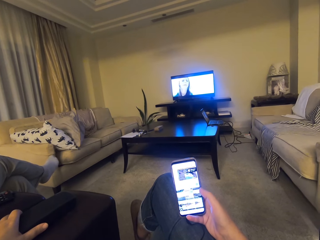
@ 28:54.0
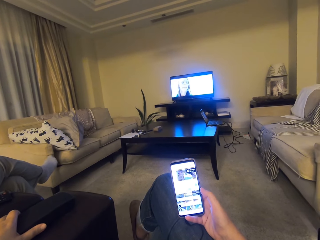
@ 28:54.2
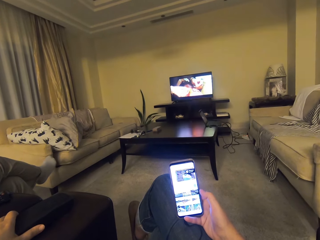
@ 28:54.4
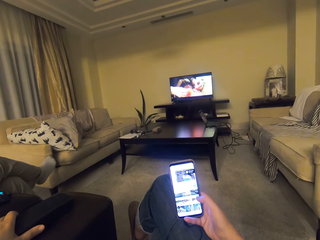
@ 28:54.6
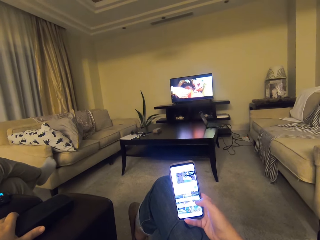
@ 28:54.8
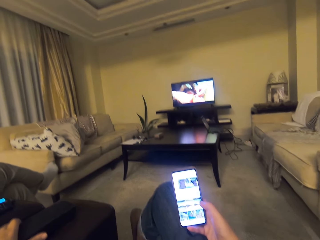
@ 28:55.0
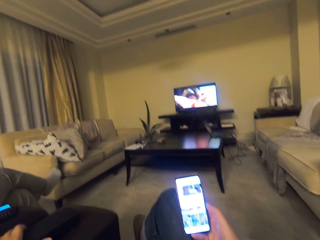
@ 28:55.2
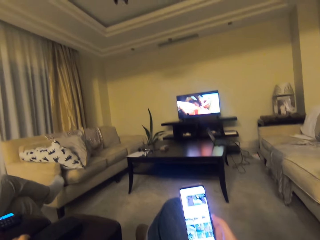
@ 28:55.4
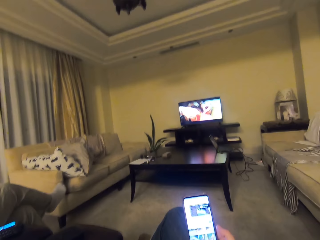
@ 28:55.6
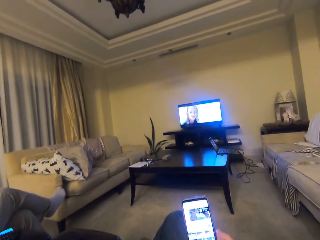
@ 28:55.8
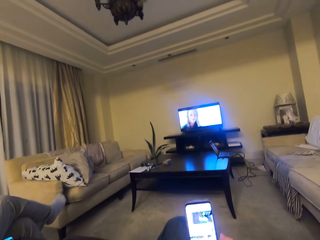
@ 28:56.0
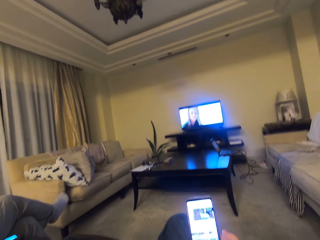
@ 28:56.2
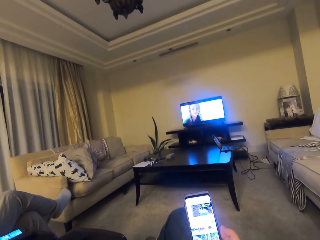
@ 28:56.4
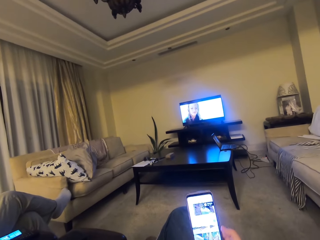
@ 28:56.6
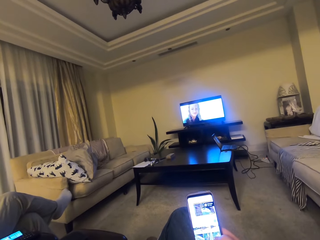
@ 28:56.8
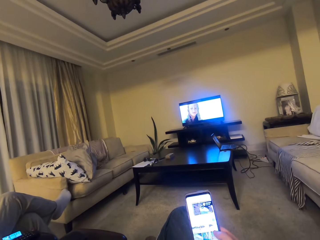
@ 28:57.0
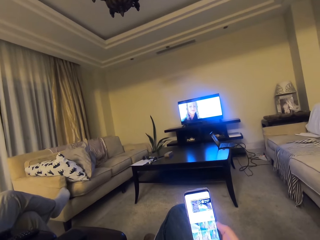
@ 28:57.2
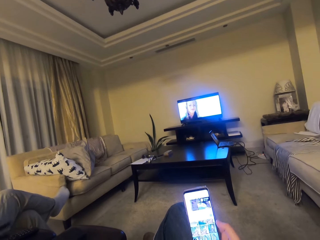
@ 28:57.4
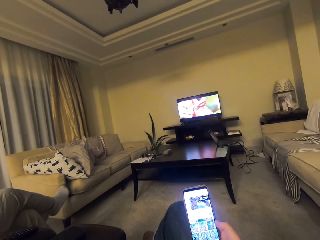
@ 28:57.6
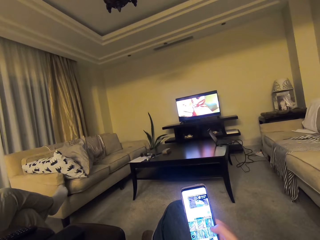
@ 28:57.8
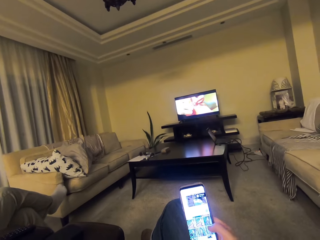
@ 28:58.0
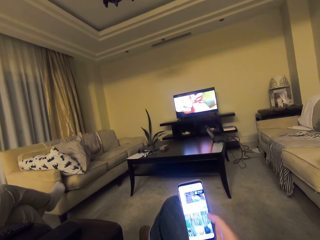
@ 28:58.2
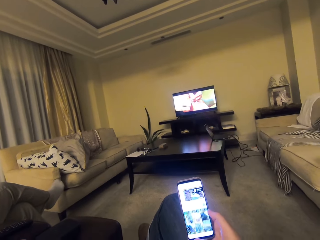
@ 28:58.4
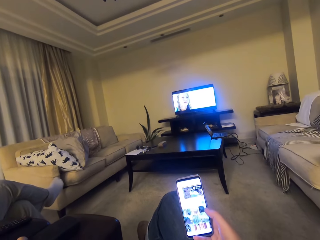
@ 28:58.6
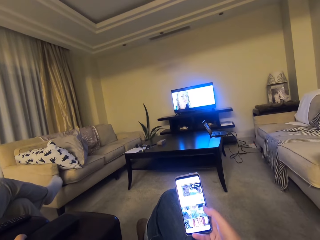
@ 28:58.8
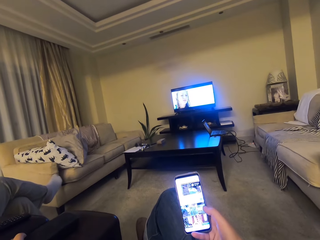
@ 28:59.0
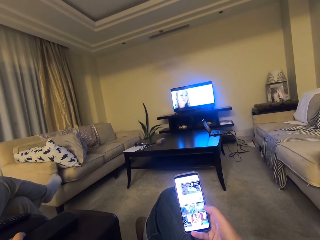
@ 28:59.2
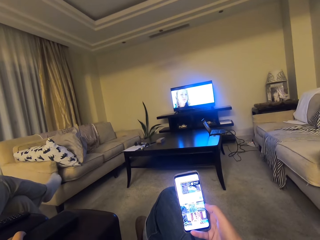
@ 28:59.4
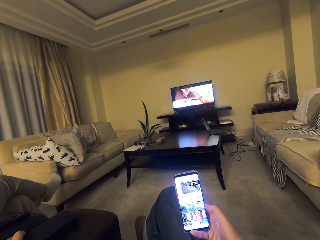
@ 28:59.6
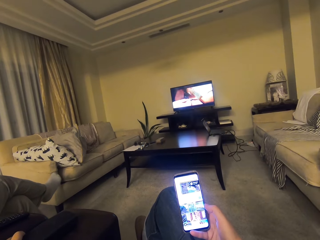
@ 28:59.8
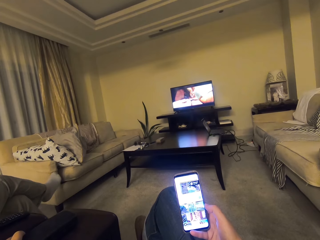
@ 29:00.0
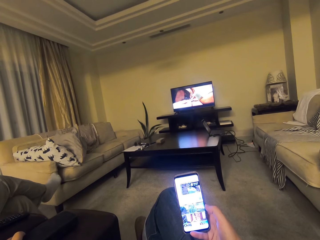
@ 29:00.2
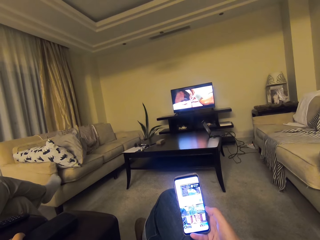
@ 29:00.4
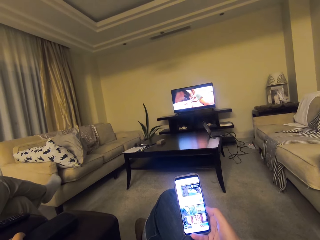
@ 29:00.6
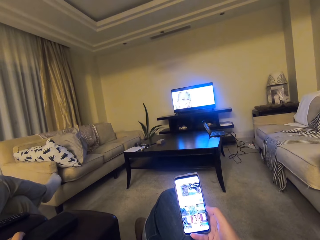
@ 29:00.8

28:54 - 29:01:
The camera wearer talks. They go through the phone.

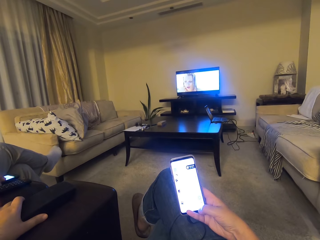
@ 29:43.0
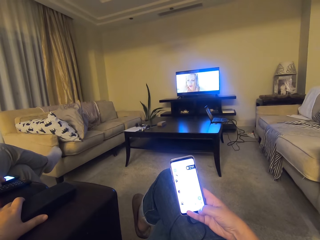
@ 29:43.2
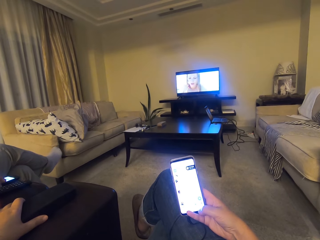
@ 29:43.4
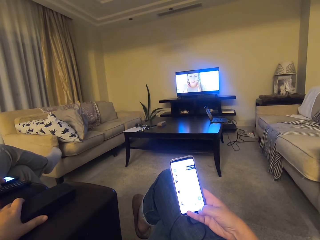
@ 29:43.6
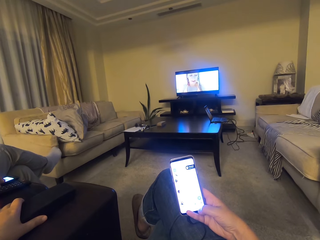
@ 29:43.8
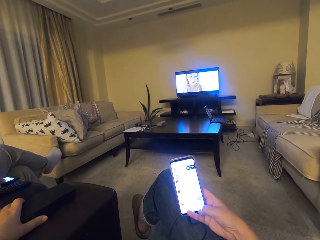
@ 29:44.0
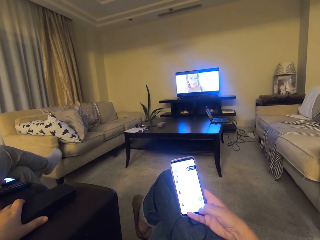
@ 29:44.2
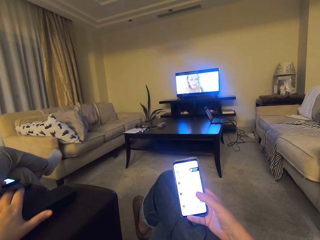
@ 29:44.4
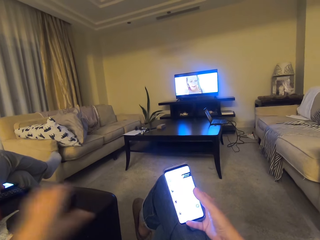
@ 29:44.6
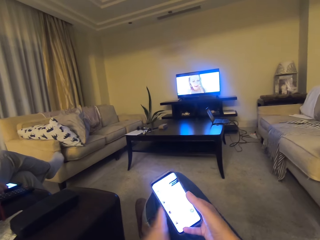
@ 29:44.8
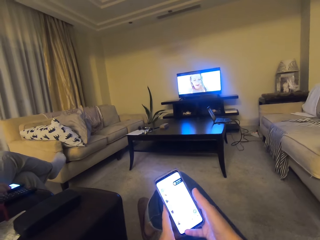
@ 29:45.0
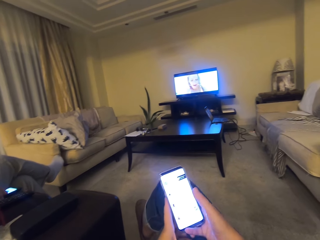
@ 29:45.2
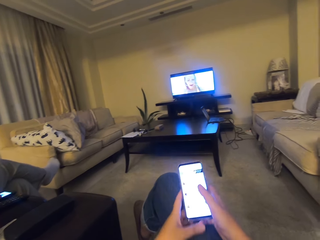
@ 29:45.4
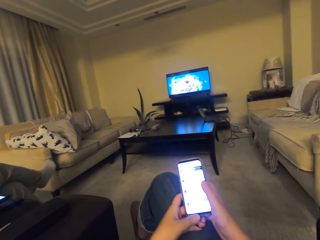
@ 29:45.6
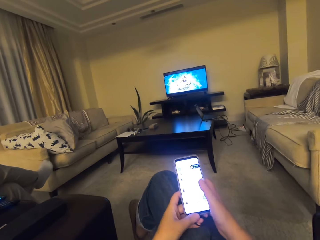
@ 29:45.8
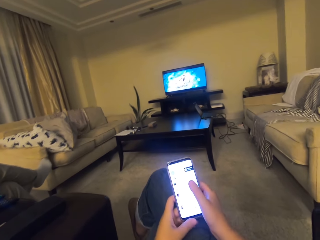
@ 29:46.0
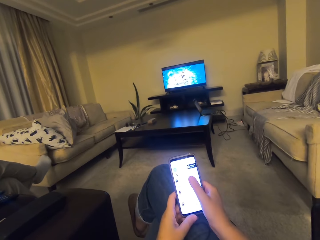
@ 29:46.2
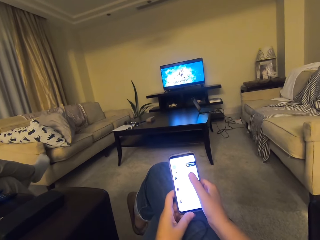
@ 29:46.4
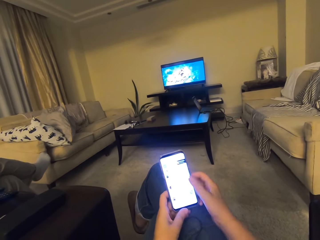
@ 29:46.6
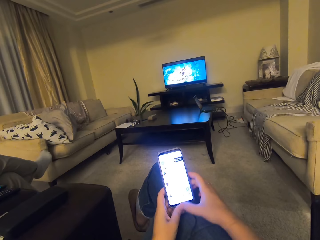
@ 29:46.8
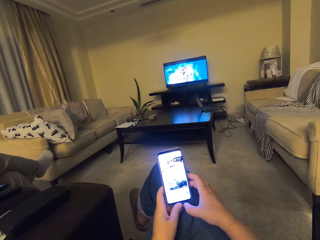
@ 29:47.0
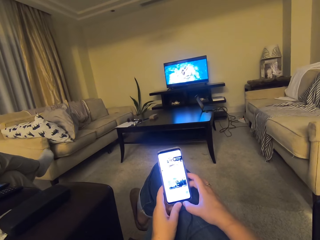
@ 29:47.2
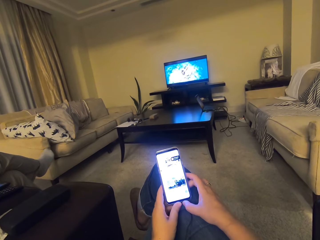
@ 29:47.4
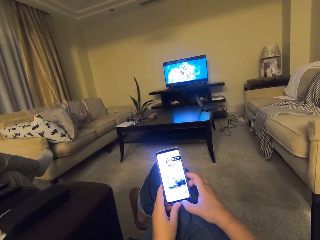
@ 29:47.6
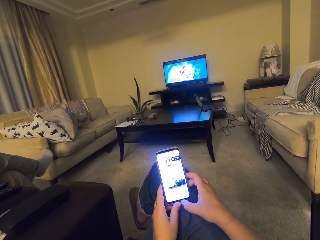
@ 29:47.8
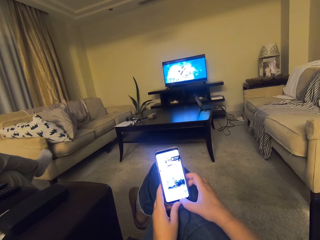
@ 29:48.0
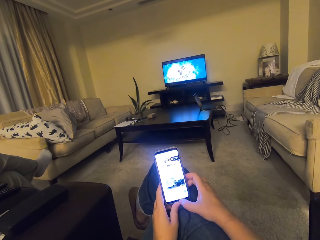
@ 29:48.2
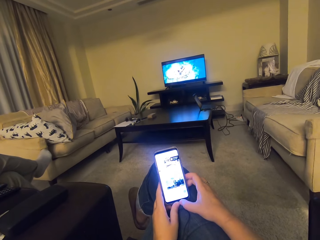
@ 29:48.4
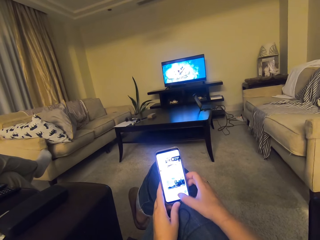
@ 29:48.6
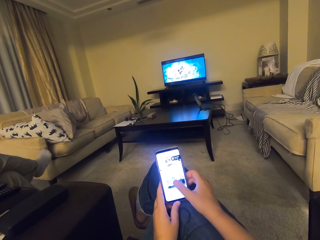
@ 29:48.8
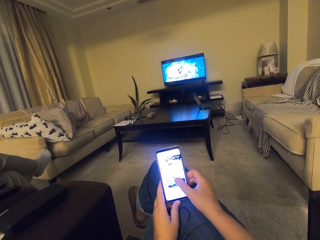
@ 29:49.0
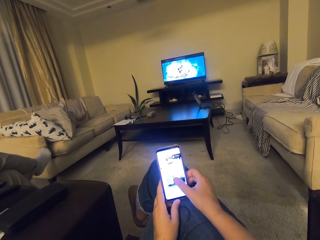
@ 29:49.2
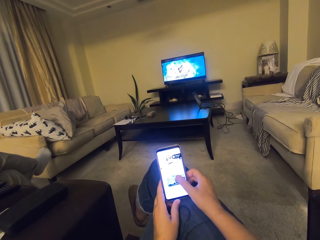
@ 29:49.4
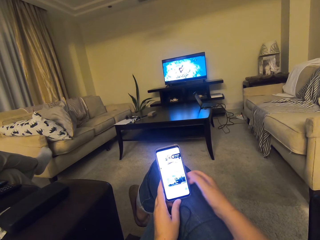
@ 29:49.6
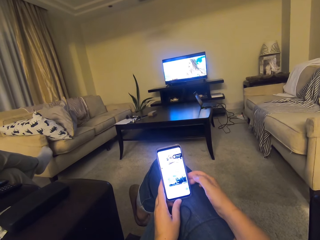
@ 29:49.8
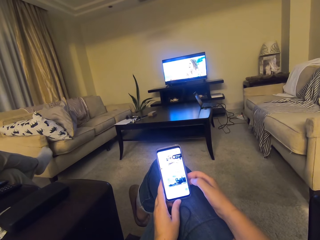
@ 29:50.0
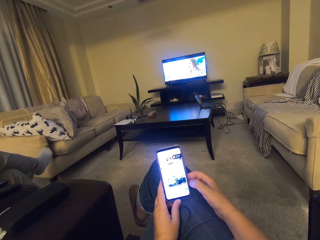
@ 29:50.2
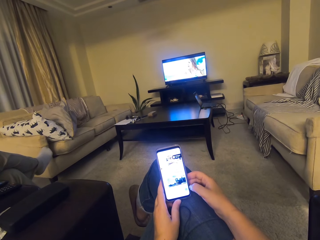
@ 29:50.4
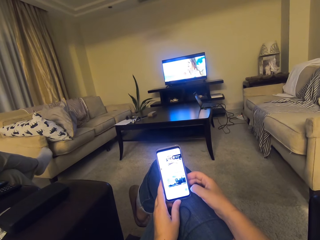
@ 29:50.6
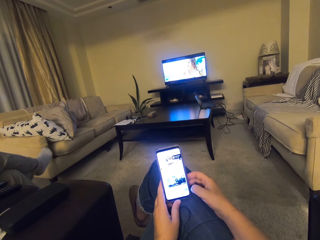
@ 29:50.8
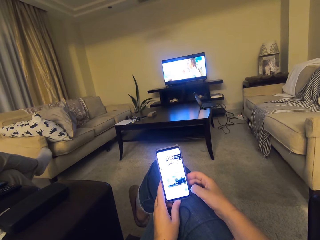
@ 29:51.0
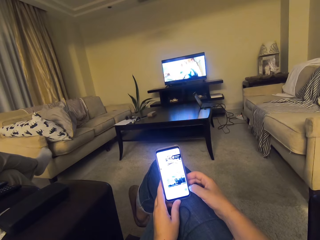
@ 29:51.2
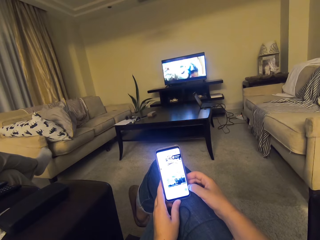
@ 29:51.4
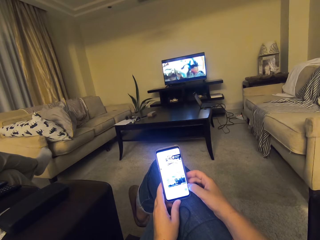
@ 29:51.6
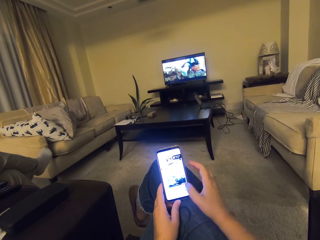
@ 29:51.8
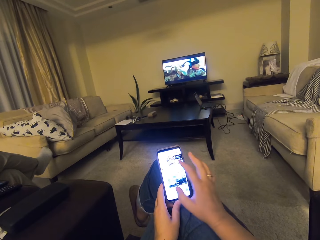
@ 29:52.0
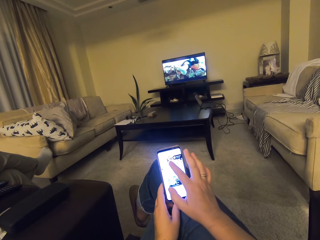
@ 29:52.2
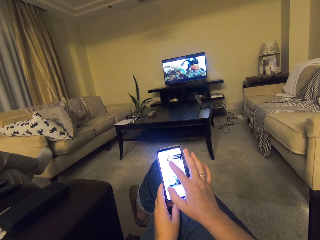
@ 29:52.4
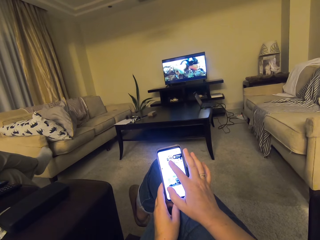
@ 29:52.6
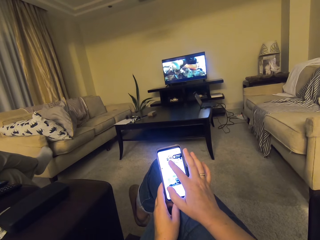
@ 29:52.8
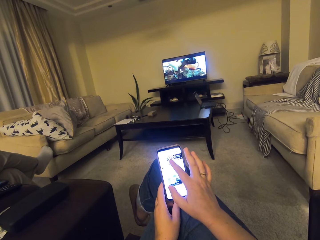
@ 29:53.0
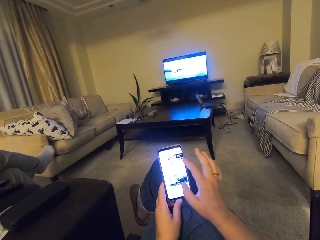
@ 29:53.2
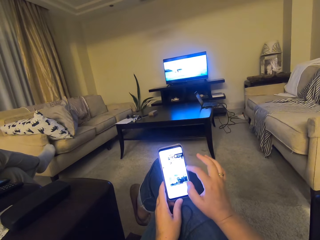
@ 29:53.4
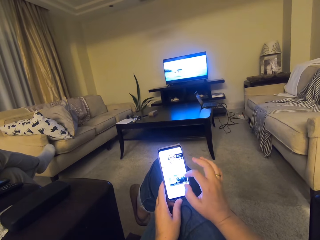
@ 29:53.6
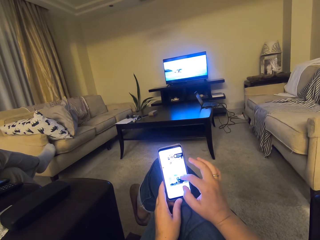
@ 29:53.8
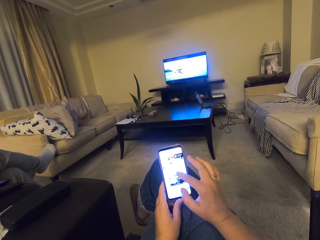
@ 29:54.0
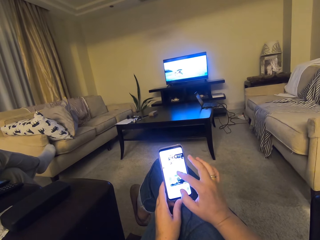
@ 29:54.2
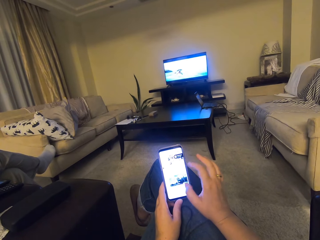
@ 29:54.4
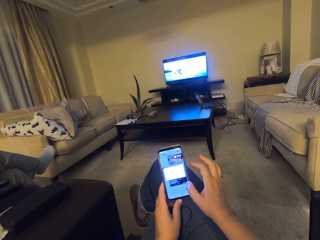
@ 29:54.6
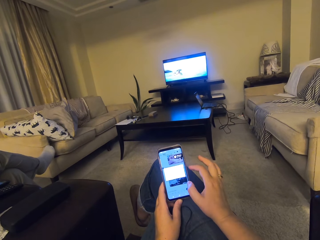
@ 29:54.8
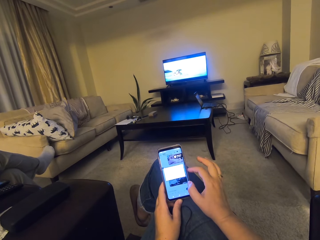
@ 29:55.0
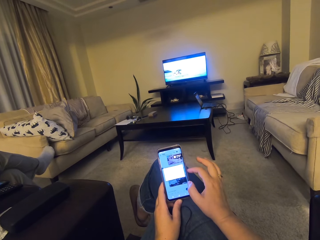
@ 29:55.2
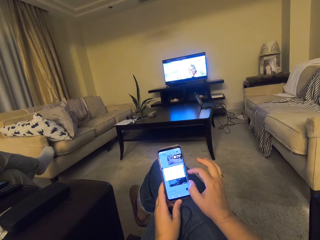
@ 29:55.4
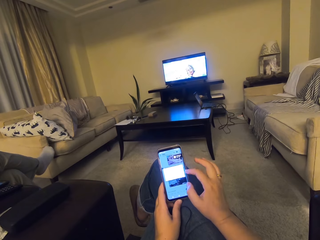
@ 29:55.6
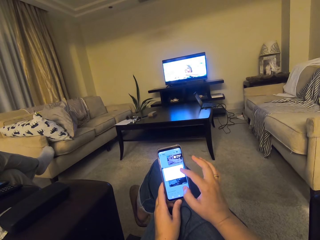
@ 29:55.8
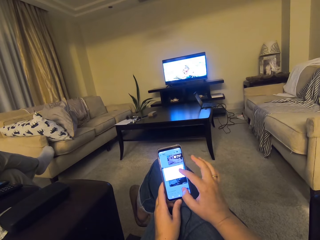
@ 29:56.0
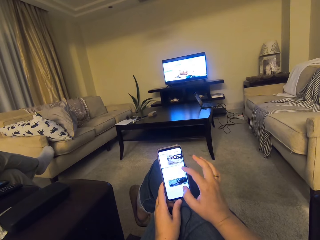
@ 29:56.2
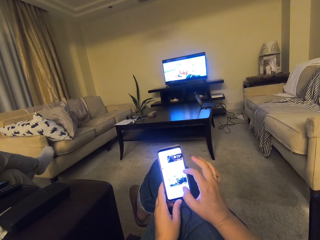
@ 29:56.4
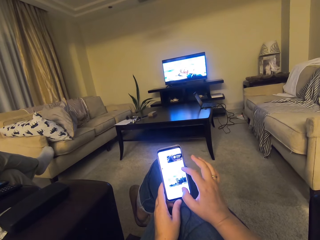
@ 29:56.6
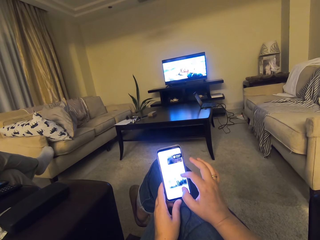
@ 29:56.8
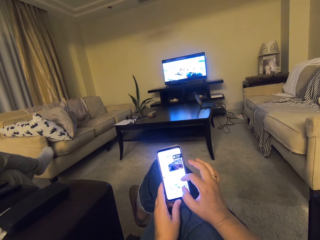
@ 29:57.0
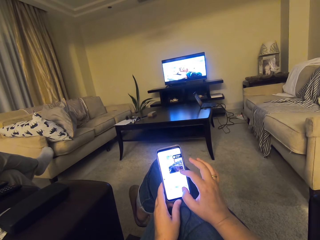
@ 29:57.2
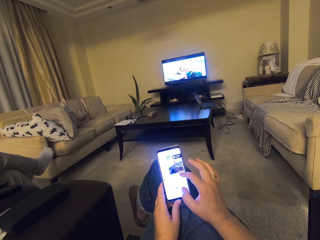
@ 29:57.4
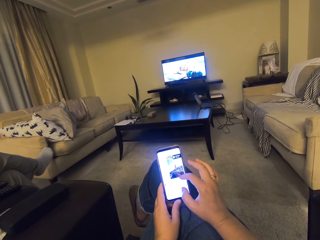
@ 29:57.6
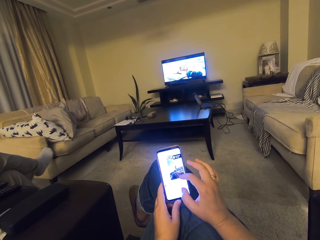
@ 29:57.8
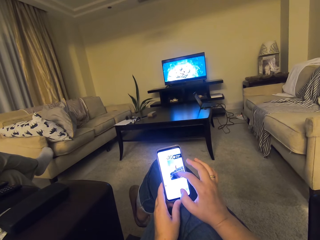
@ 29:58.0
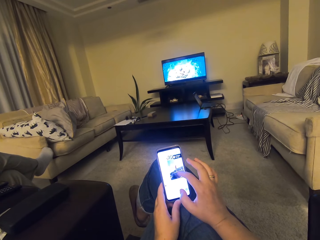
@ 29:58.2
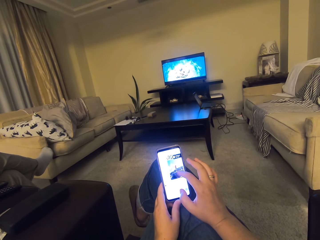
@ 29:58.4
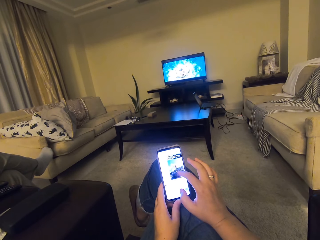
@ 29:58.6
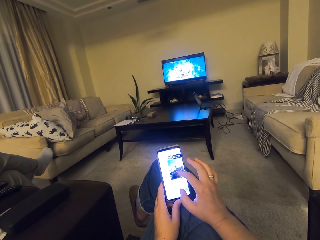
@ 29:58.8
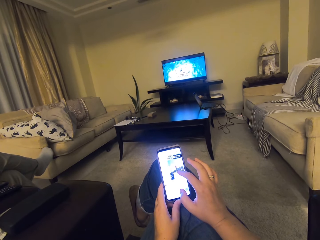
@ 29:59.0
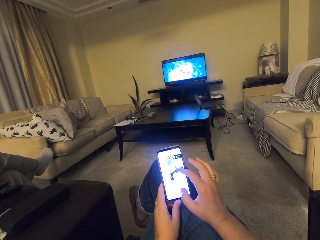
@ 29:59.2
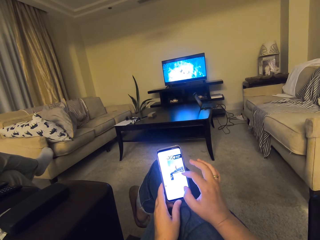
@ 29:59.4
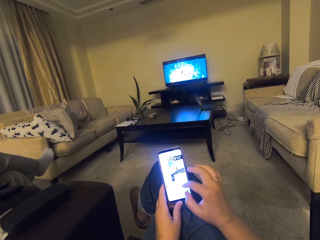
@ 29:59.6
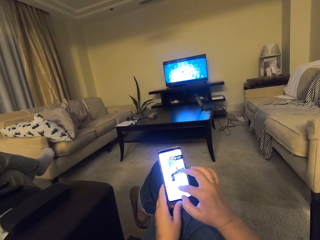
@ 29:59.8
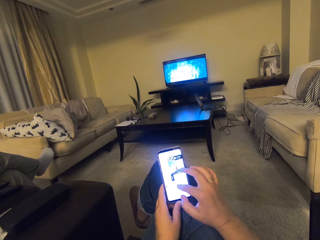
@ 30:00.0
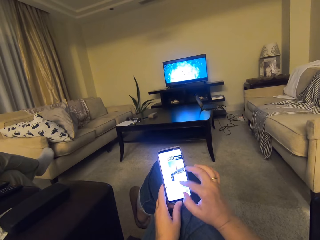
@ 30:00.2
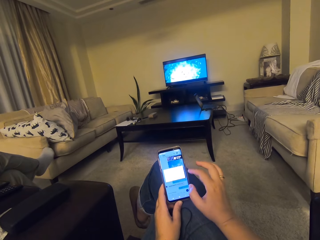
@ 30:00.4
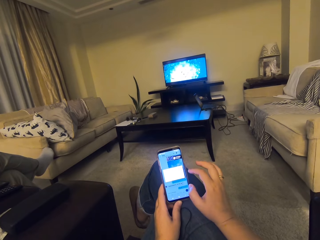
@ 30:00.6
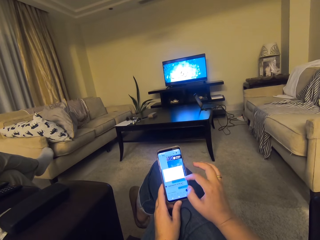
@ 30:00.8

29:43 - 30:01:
The camera wearer holds the phone with both hands. They scroll the phone.
